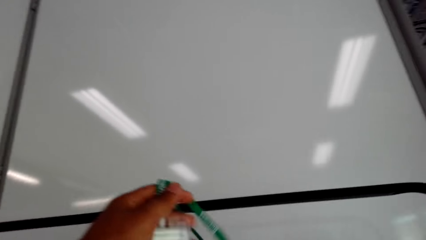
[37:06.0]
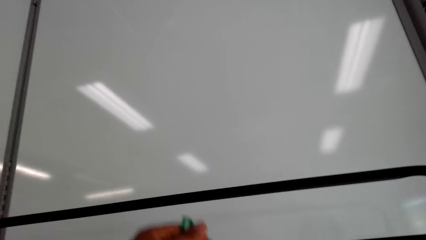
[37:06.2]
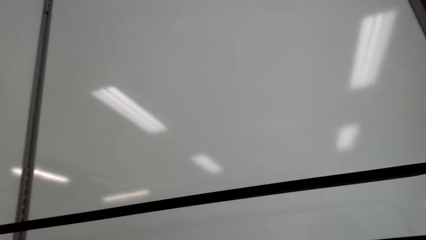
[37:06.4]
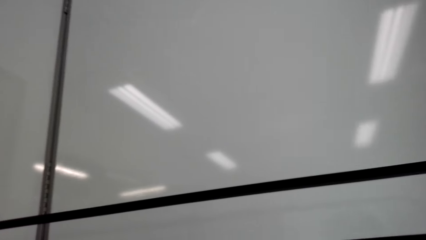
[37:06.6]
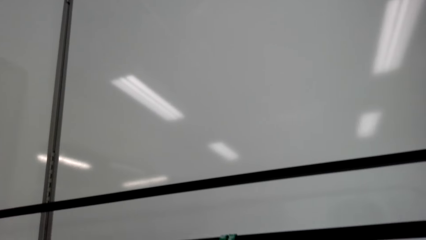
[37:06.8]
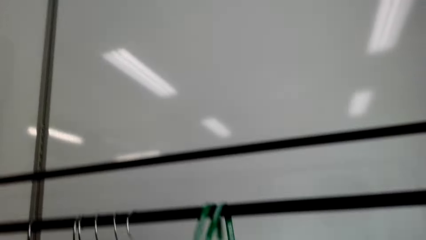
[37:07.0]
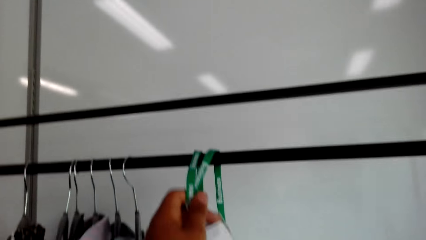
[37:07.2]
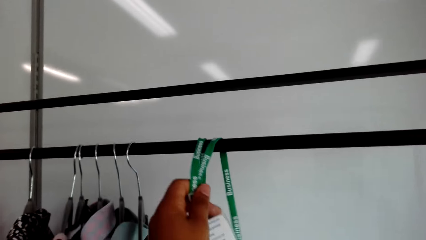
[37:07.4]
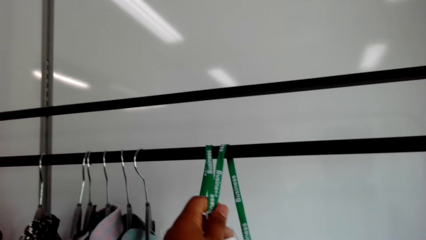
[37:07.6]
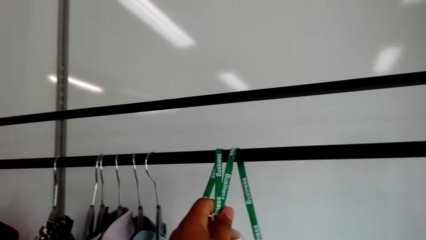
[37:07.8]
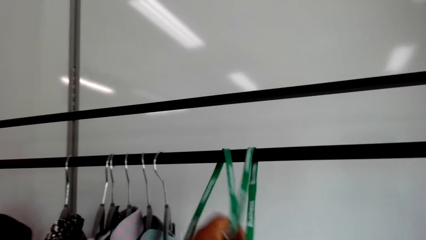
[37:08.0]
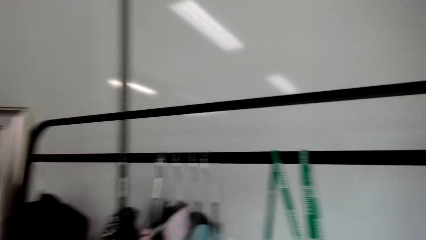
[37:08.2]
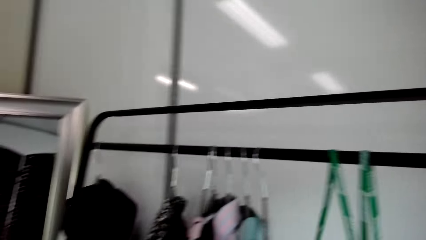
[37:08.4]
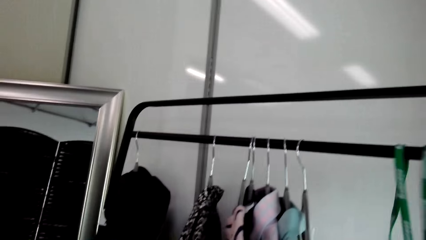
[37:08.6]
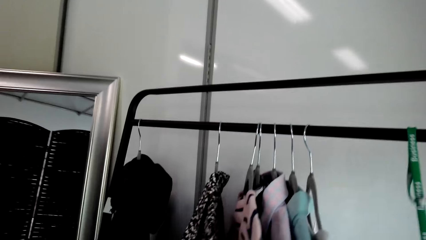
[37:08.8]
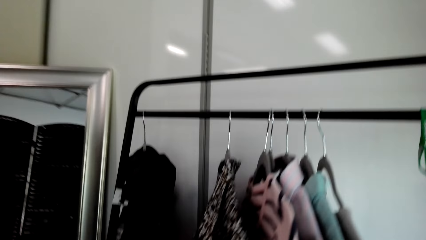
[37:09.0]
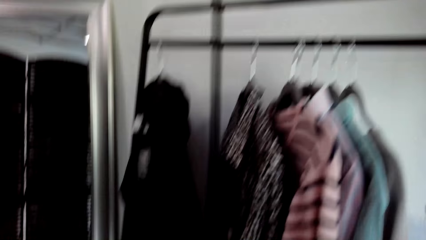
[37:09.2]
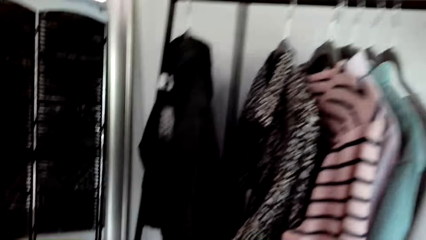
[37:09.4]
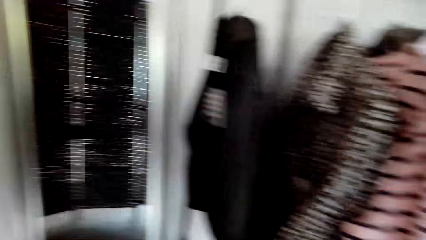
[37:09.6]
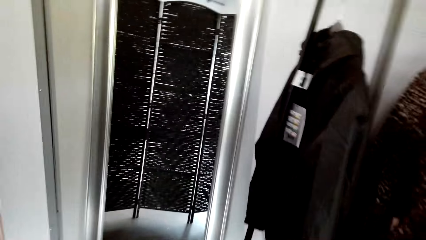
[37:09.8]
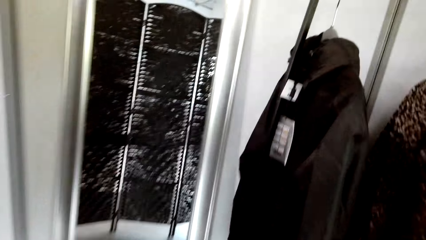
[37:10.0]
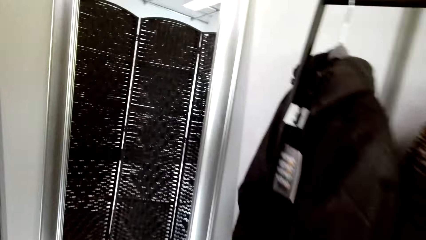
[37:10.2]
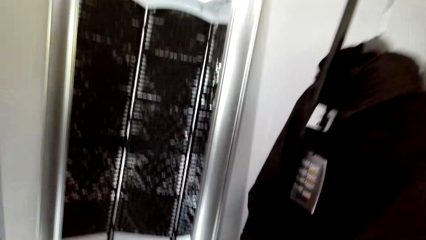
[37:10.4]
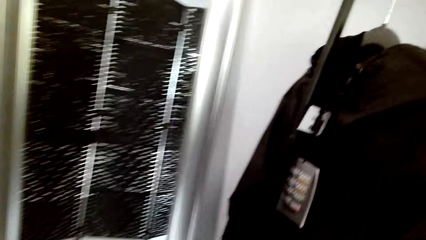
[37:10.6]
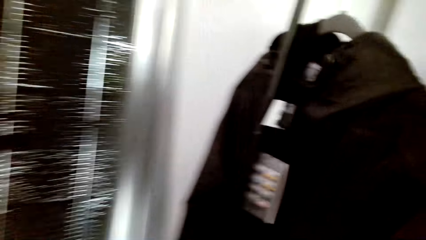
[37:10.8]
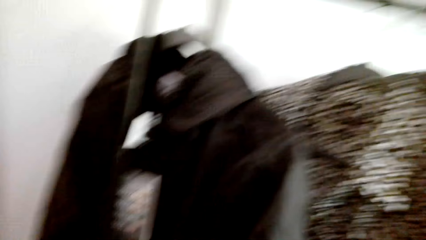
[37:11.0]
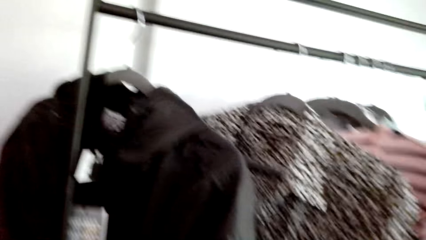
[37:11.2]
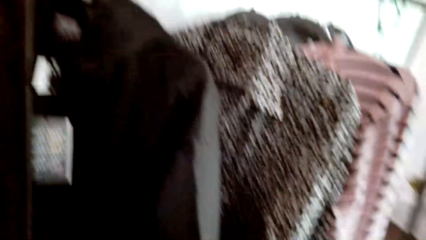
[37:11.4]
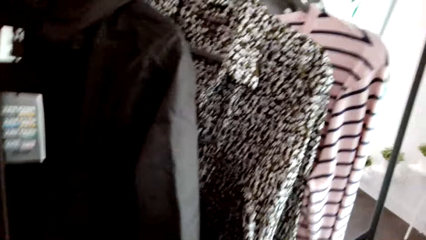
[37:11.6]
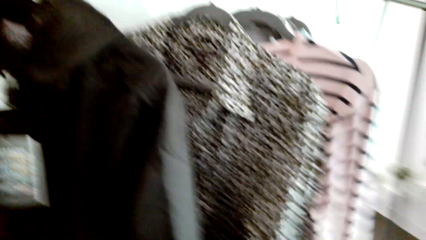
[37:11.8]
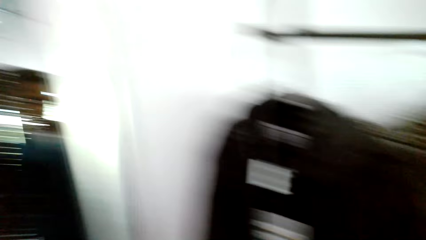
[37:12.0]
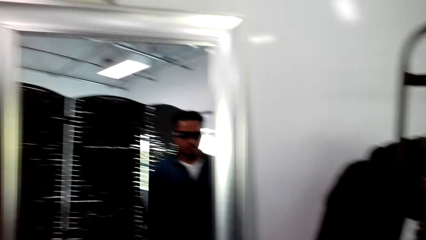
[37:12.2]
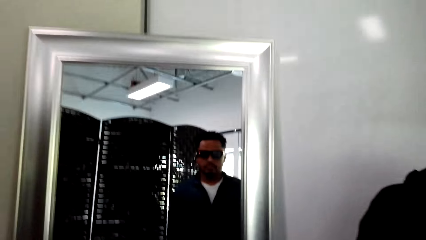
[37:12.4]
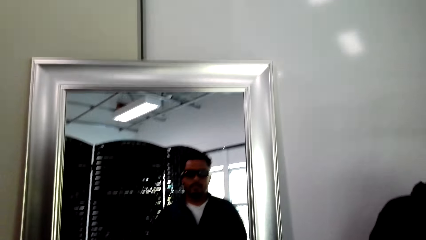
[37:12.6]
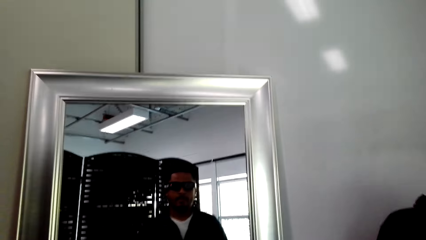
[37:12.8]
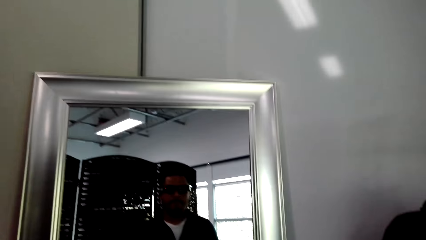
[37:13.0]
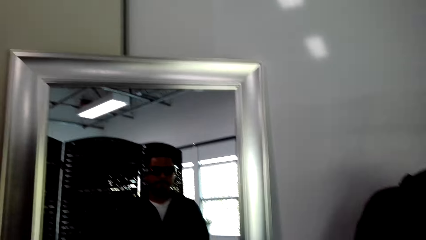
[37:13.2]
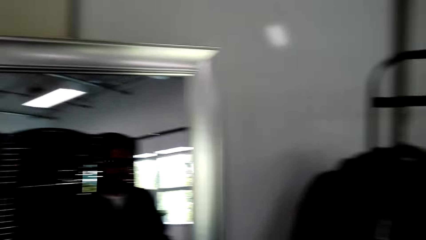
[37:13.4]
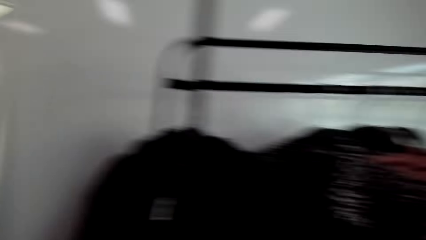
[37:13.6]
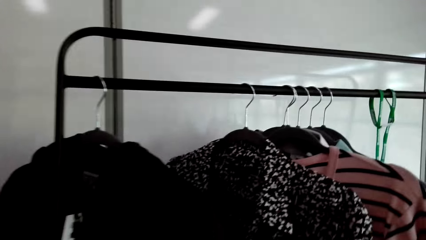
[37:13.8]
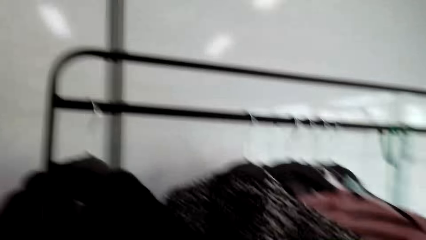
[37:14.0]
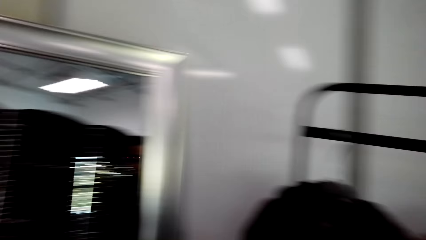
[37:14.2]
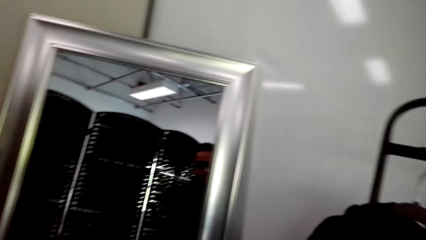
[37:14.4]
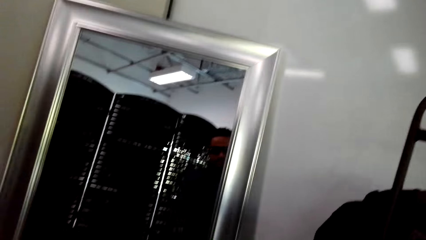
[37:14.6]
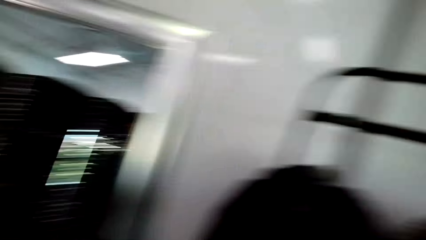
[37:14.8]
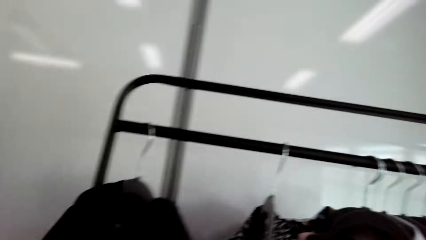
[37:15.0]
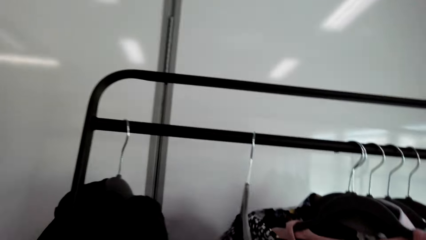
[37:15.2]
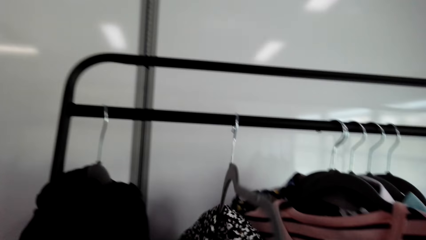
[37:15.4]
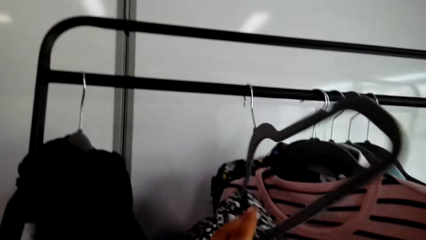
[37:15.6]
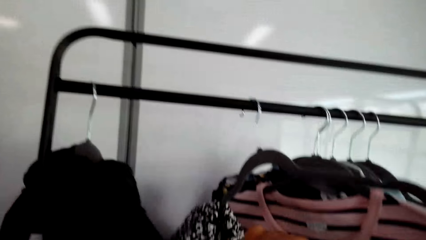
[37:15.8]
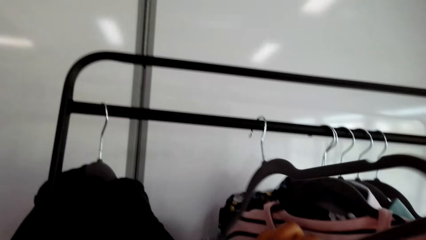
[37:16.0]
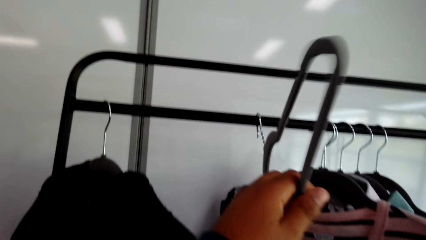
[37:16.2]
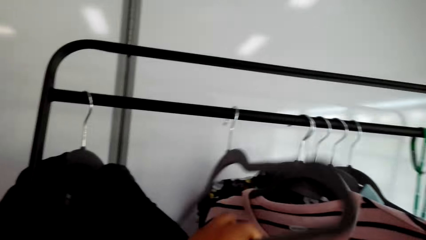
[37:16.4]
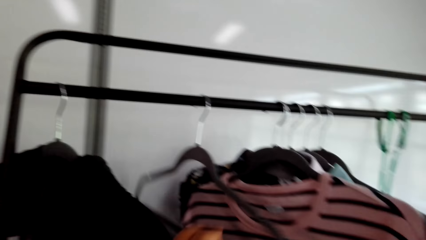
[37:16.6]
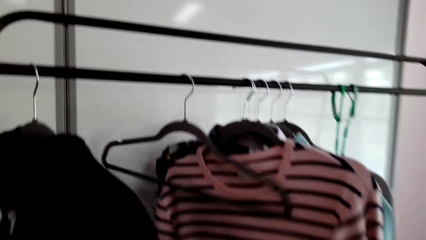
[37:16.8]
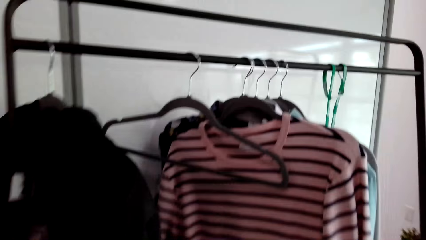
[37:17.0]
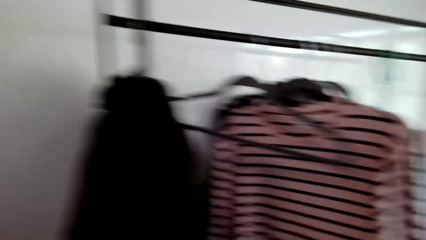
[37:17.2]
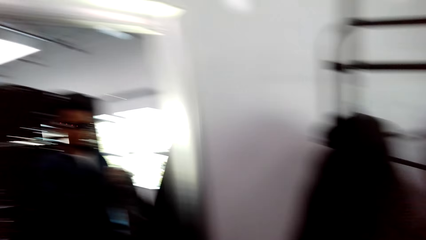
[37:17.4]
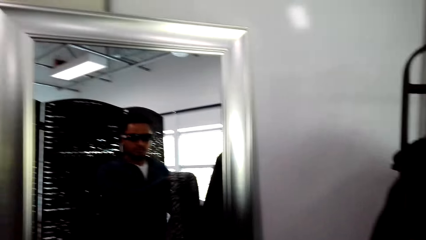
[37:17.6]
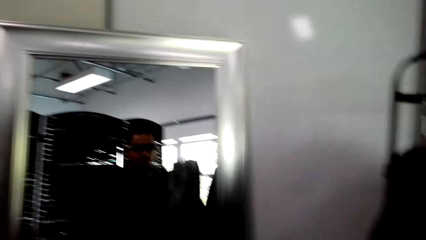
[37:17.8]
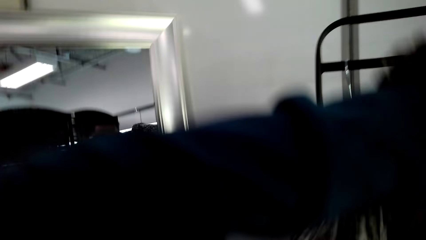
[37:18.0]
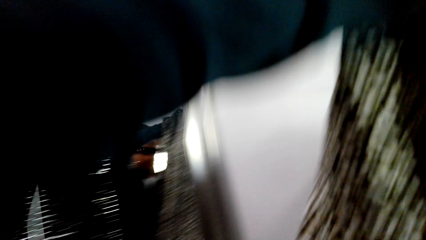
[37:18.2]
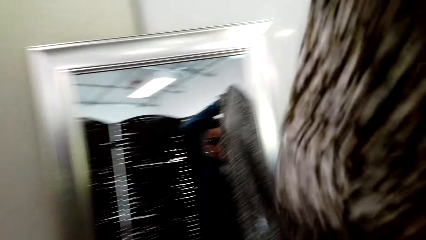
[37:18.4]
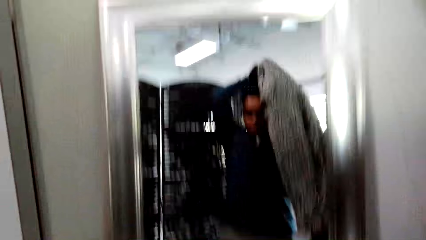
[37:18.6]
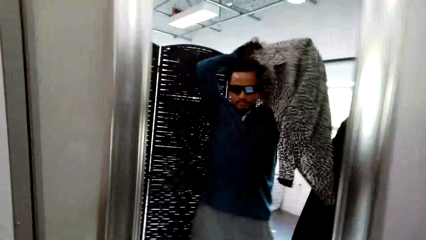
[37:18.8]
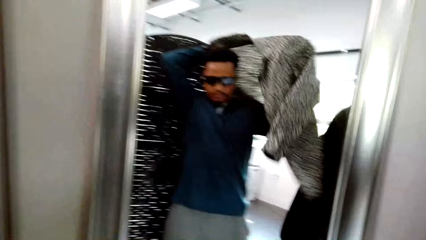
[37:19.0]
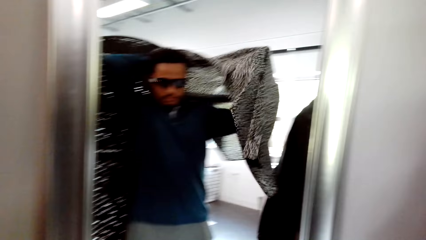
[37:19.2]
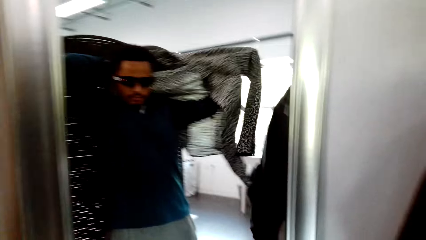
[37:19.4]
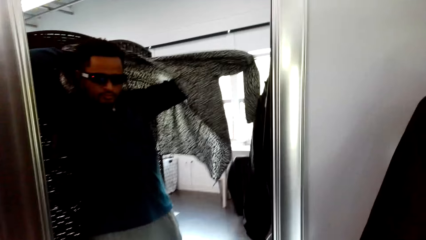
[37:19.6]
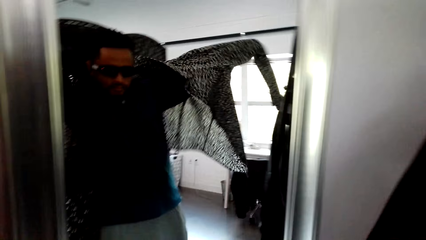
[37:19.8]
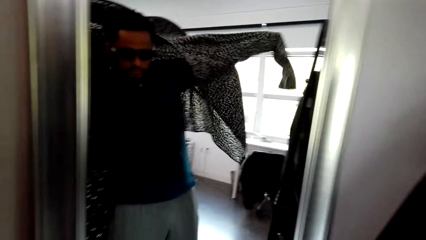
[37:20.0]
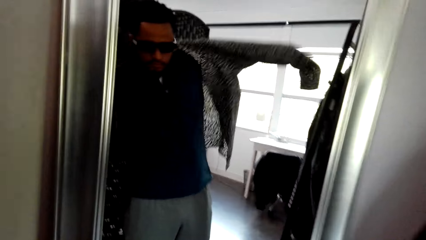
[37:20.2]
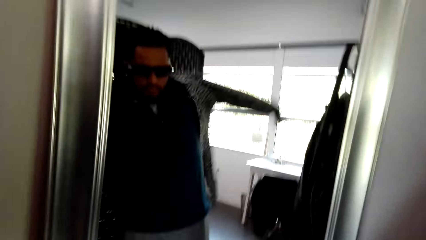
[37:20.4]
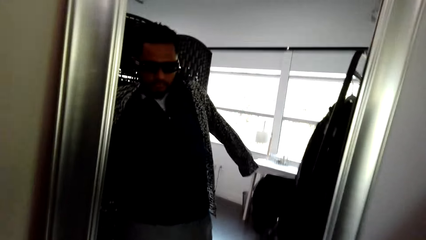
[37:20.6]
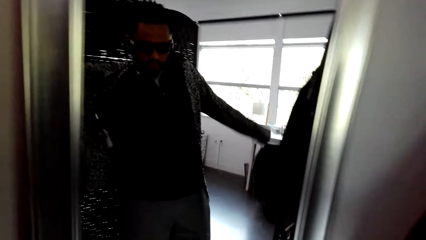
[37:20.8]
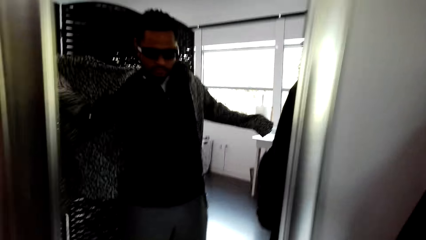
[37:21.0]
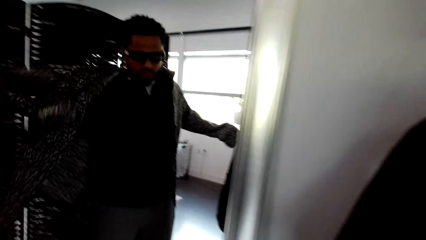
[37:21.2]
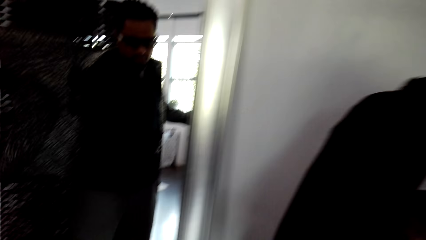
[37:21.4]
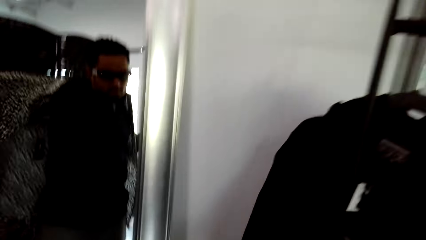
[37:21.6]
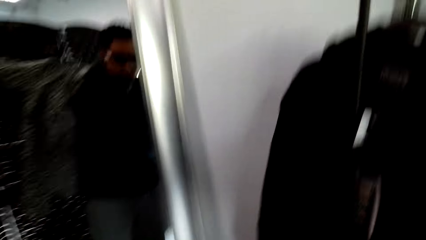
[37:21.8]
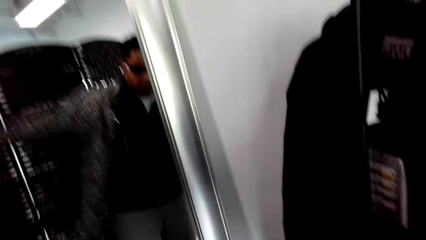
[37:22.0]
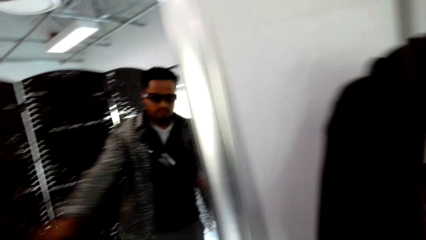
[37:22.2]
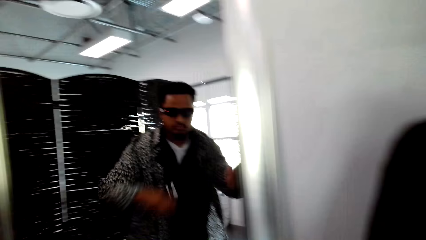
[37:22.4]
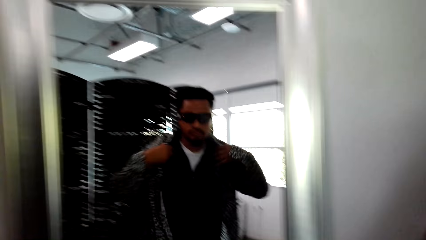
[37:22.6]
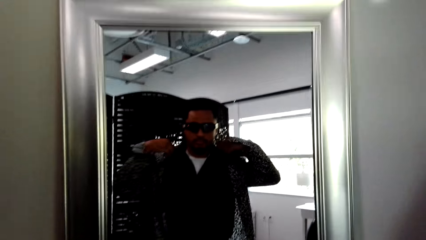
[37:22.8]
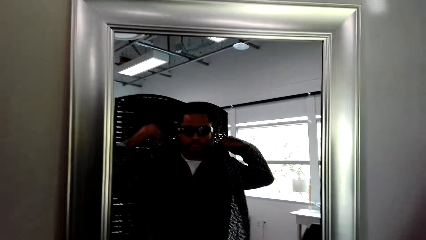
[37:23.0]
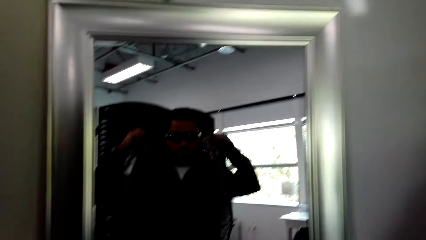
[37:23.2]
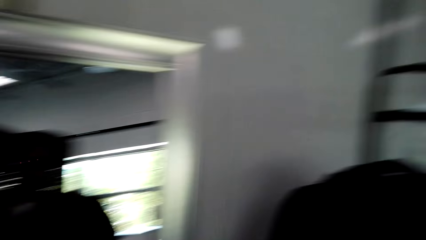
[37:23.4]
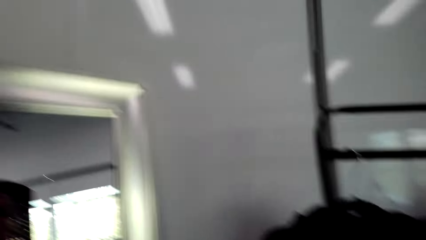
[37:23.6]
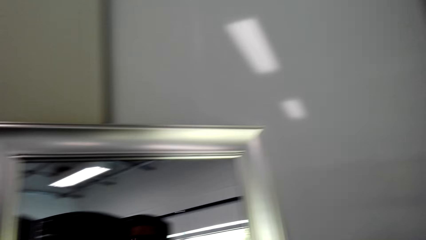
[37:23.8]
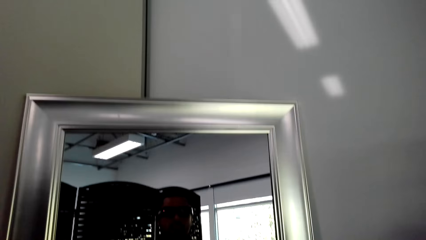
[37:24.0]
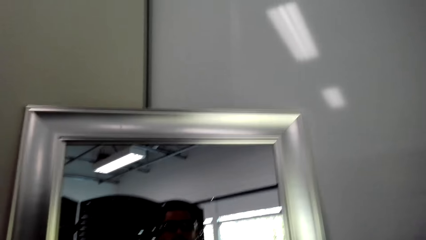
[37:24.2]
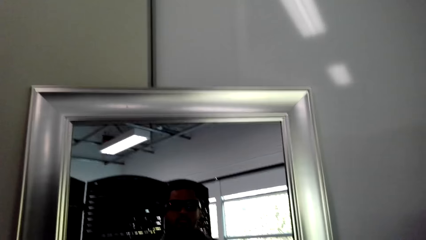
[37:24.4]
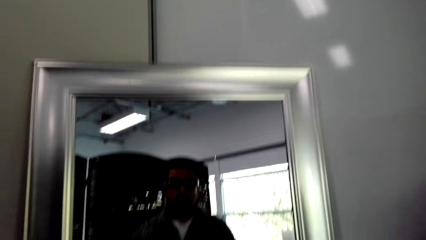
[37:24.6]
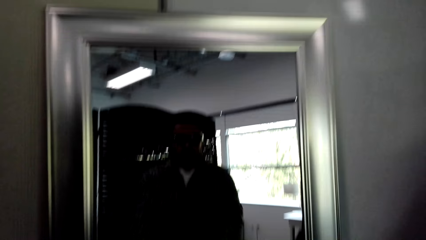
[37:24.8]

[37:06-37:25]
The camera wearer hangs the neck strap card on the pole. They hold the neck strap. They walk ahead. They look around. They look at the mirror. They pull a cloth from the hanger. They hold the hanger. They put on the cloth. They look at the mirror.
